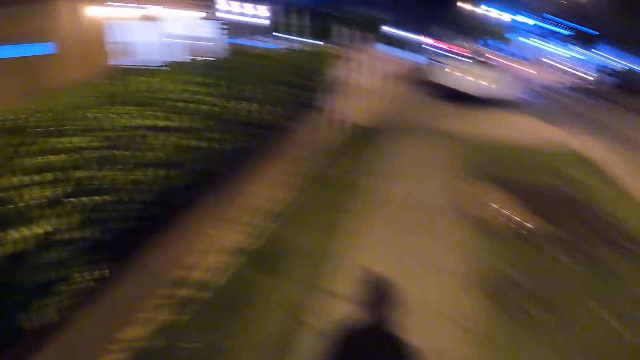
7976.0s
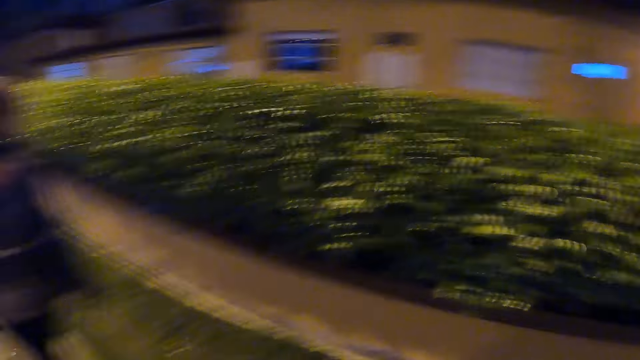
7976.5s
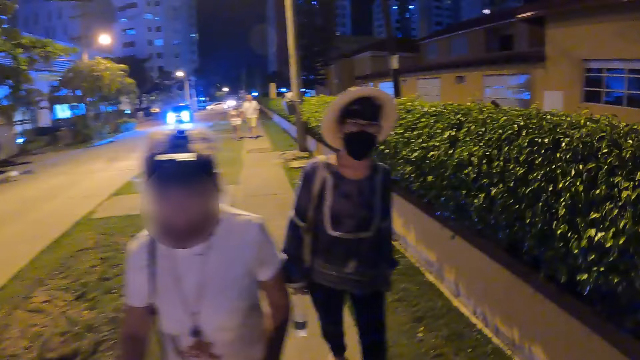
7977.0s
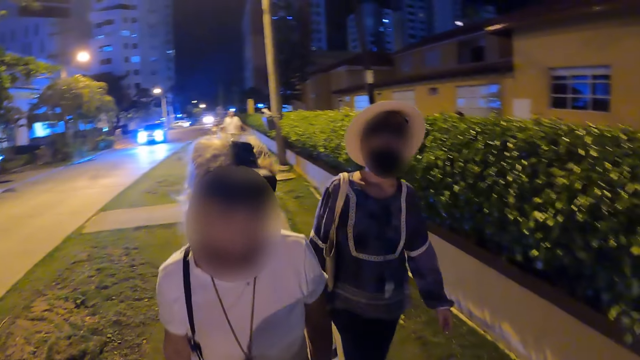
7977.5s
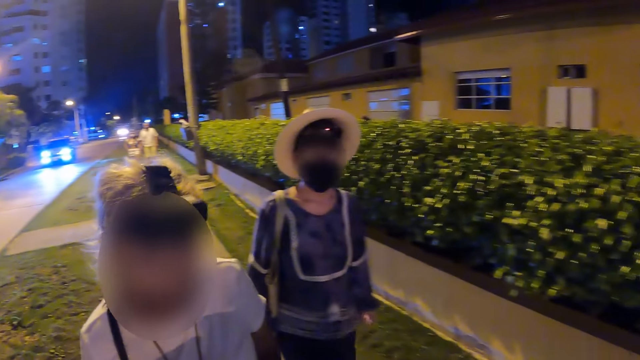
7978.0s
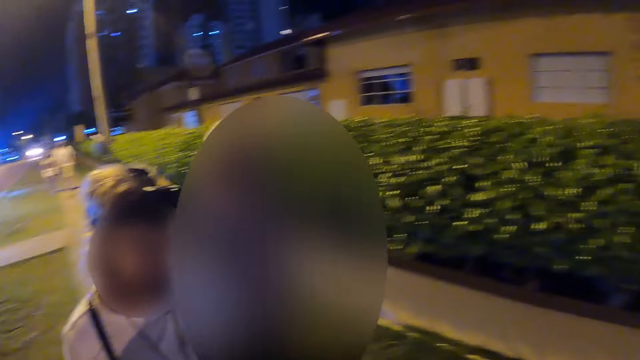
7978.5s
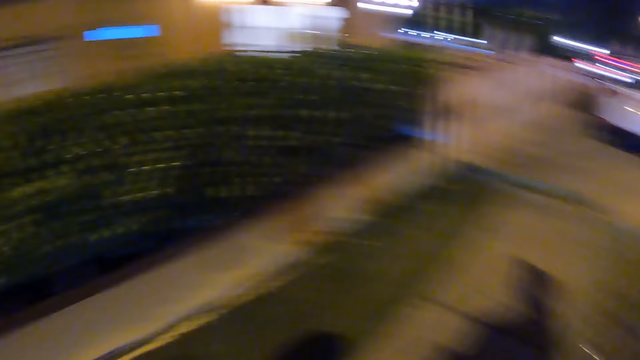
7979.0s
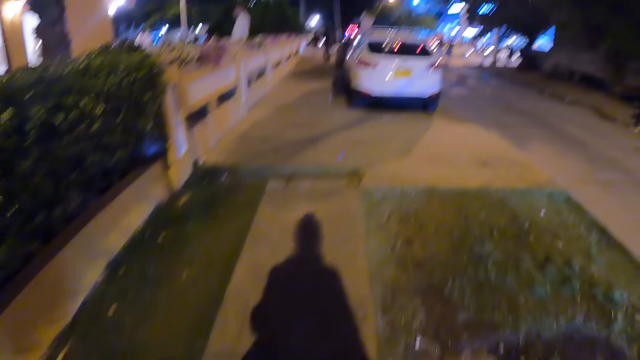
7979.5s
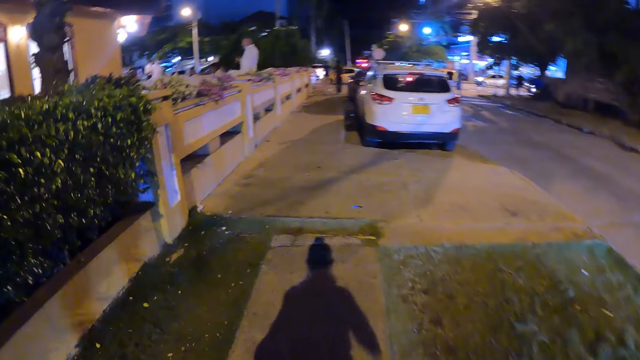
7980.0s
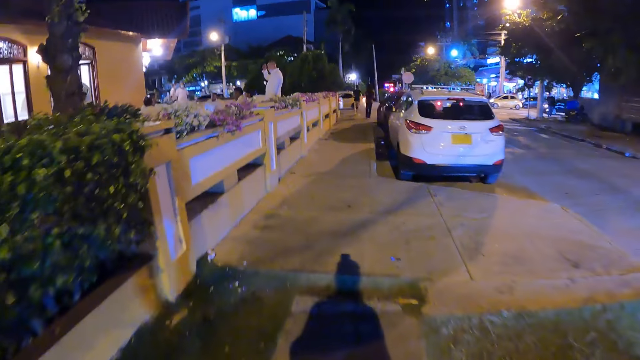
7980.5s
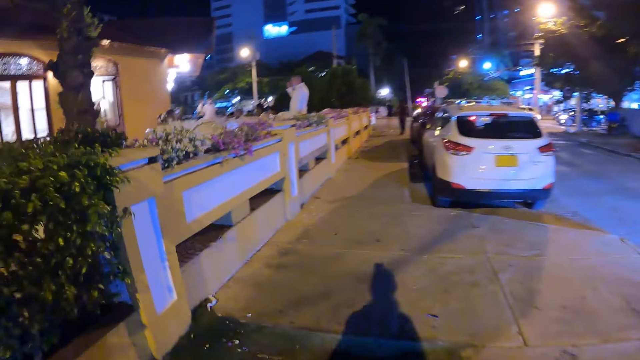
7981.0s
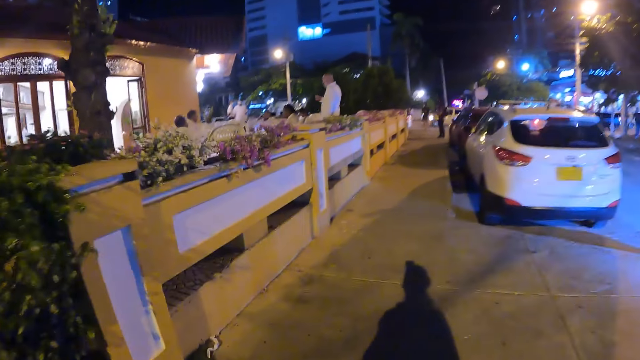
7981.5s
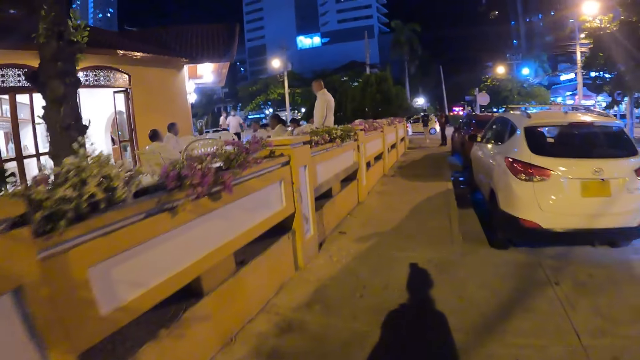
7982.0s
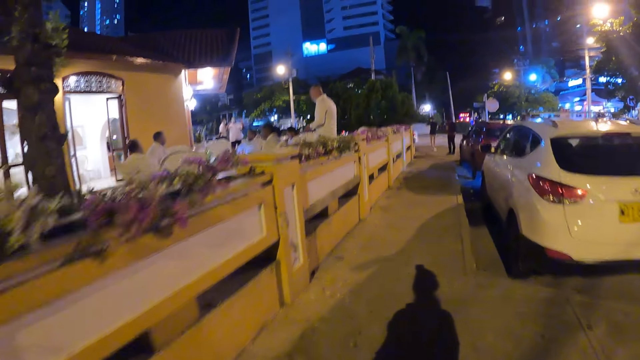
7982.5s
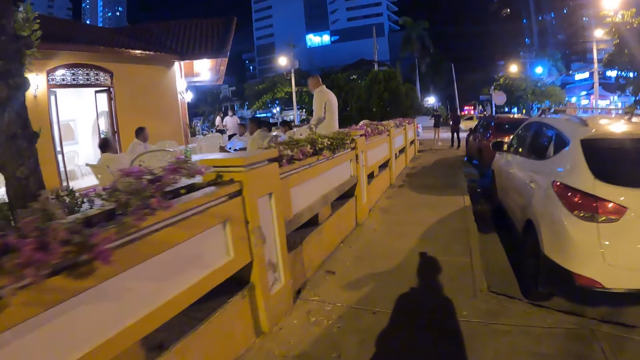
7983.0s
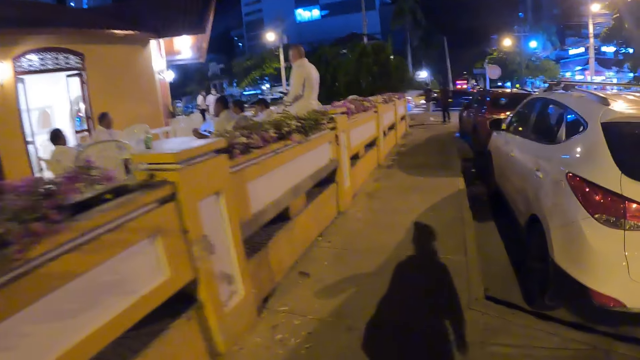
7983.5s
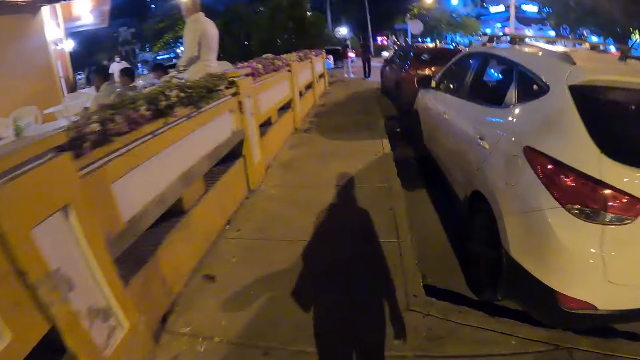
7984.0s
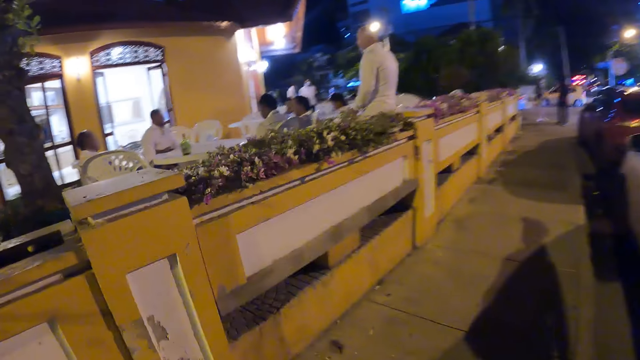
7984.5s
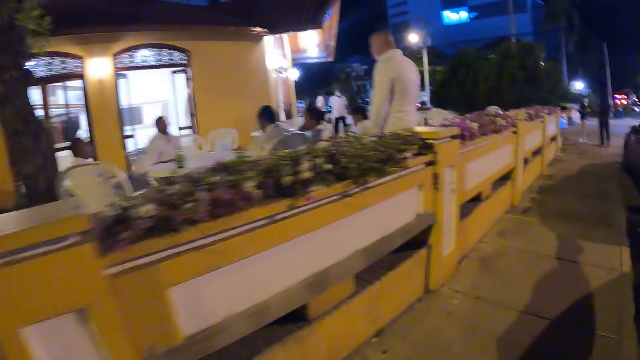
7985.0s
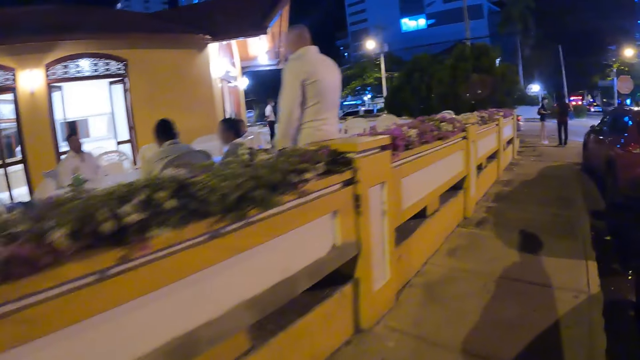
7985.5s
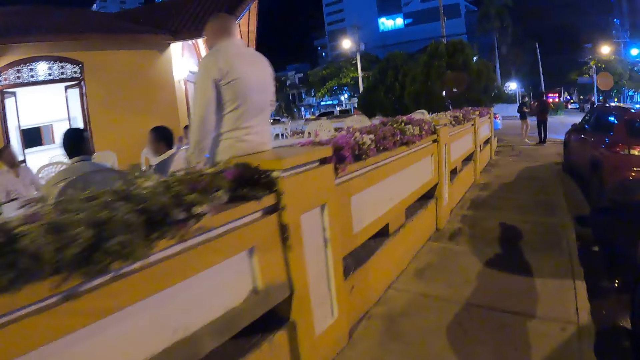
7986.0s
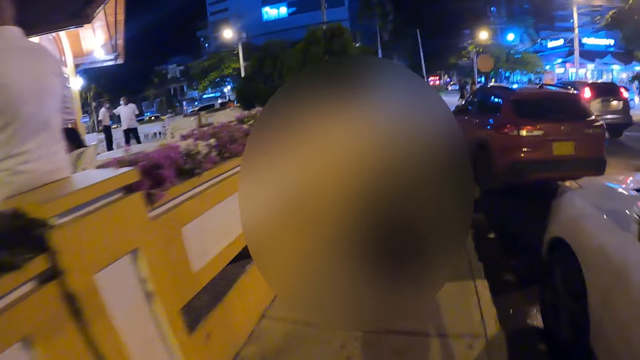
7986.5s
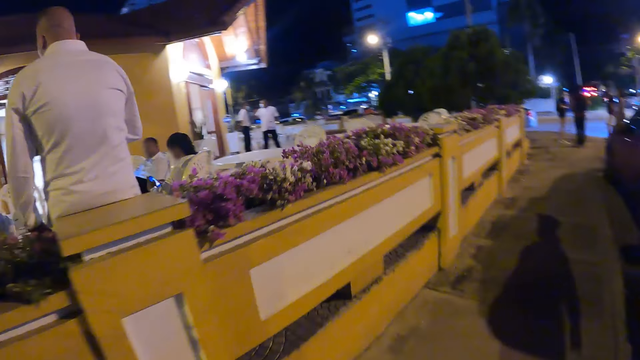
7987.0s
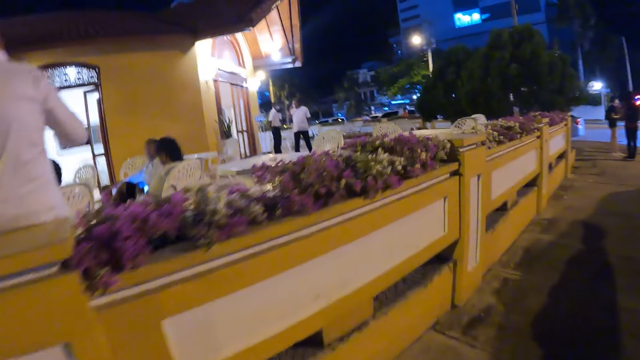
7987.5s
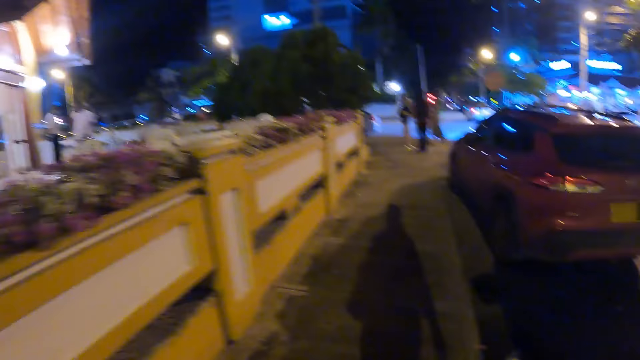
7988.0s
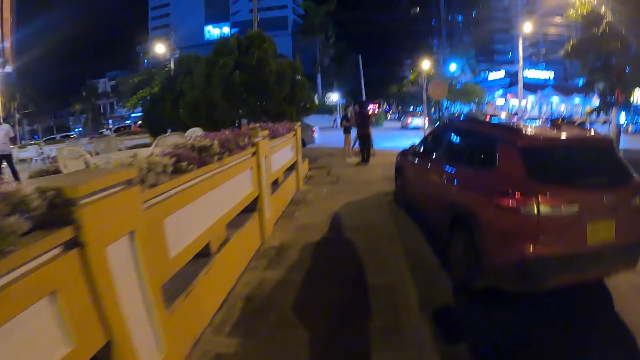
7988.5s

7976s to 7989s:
The camera wearer turns to a lady and another lady. They turn. They walk. They walk past a group of people.

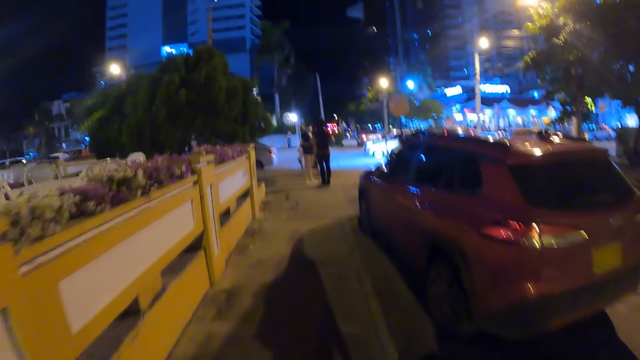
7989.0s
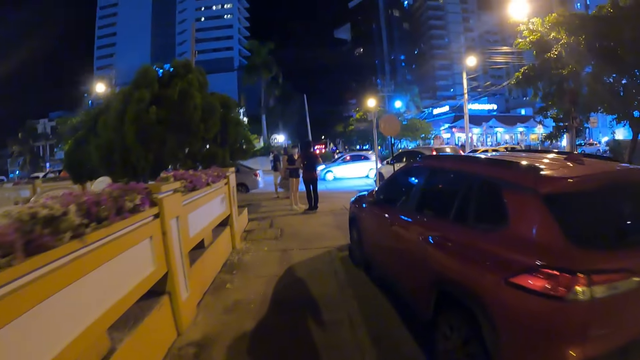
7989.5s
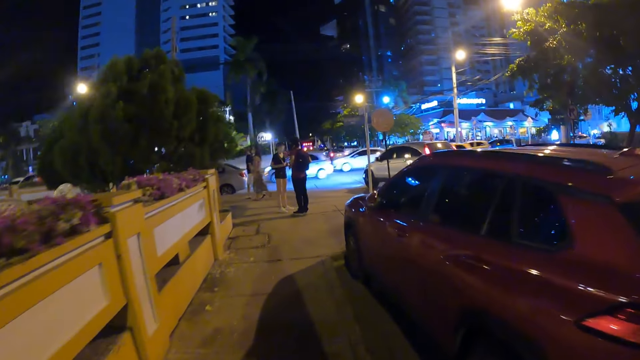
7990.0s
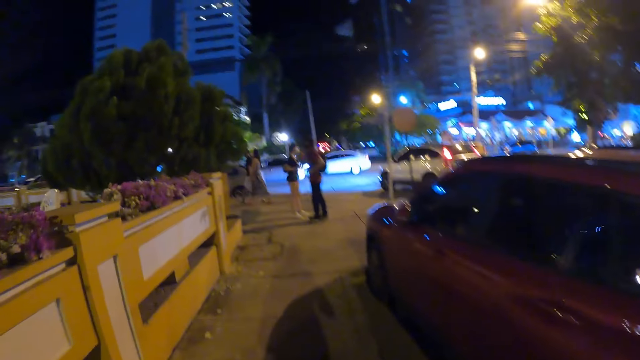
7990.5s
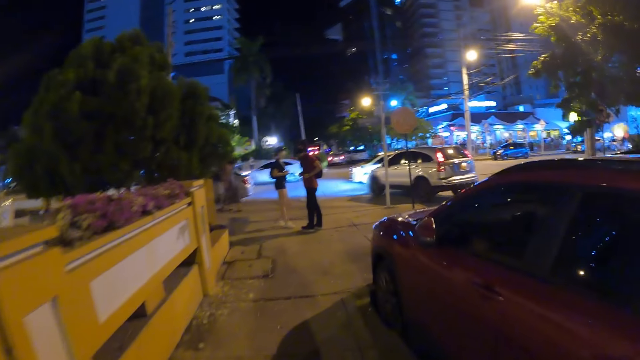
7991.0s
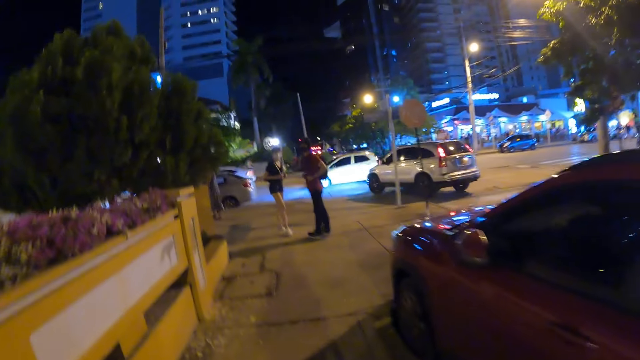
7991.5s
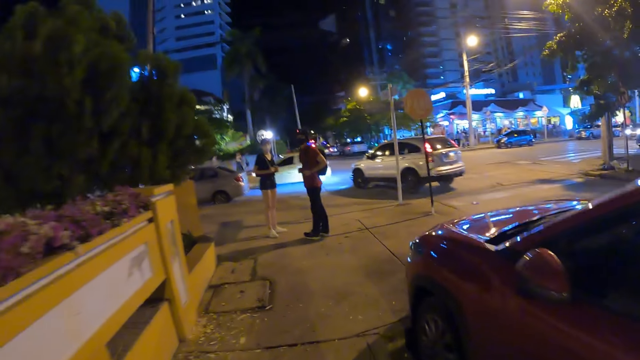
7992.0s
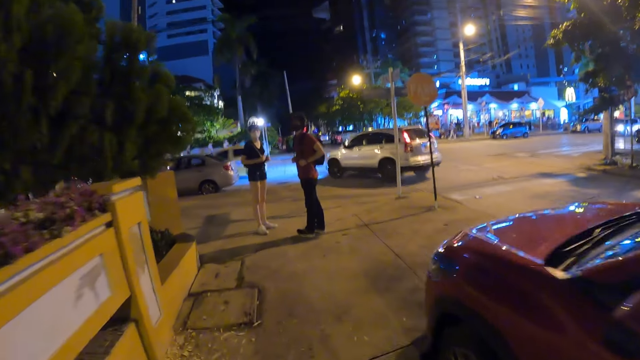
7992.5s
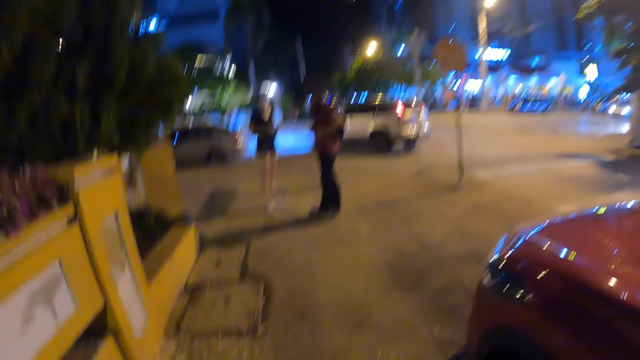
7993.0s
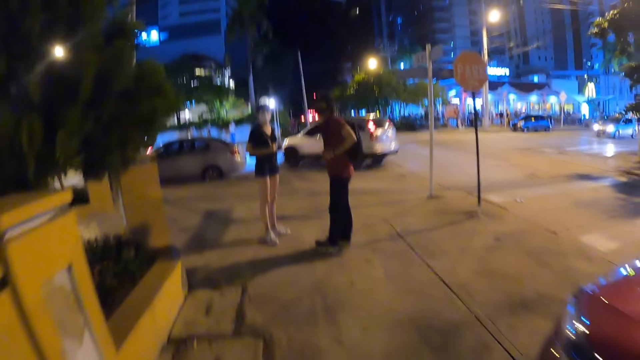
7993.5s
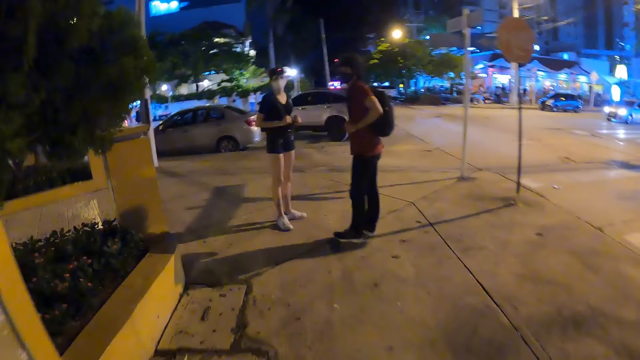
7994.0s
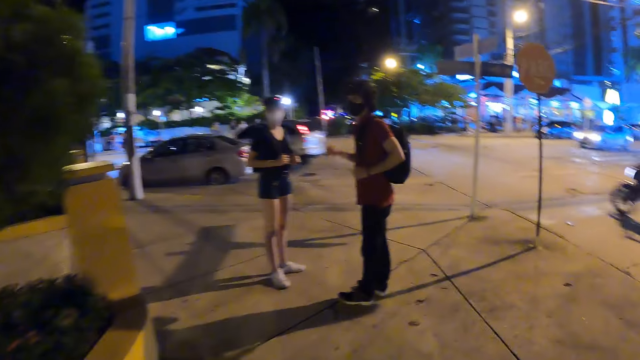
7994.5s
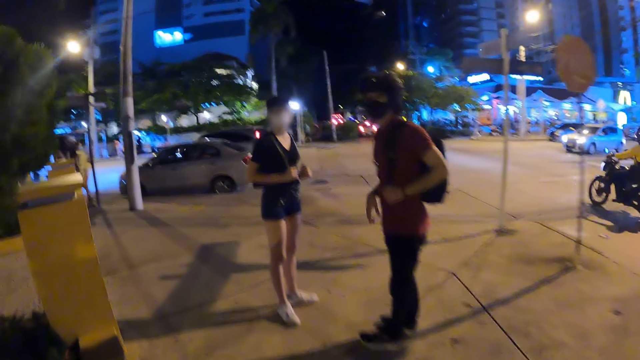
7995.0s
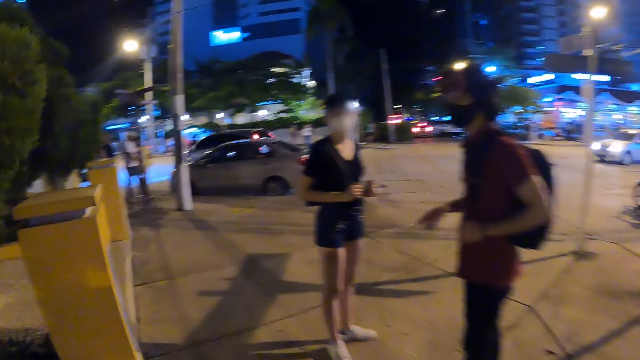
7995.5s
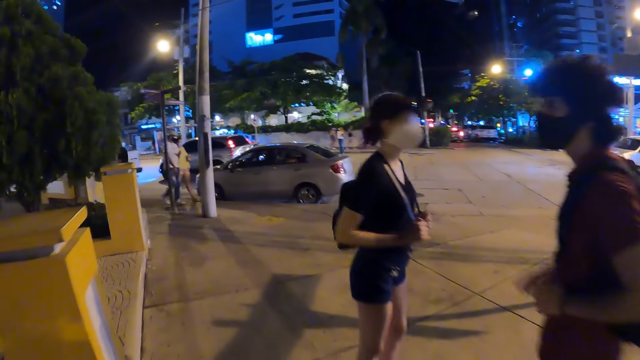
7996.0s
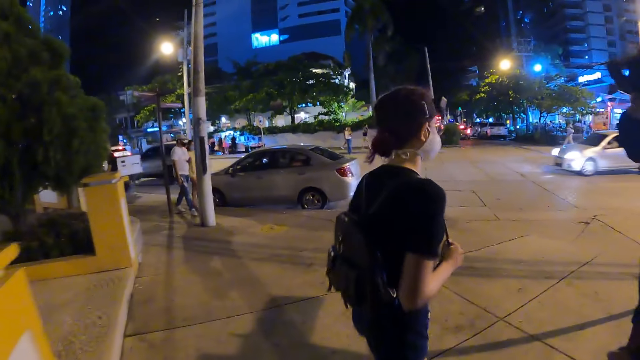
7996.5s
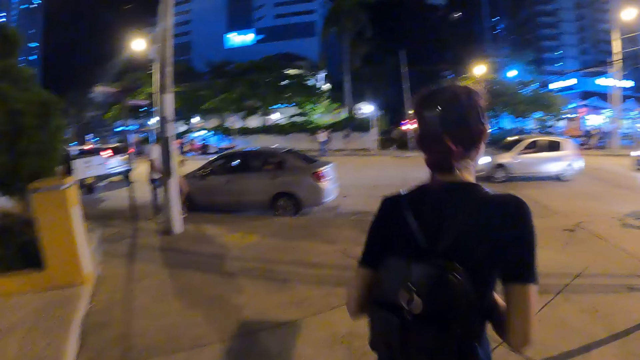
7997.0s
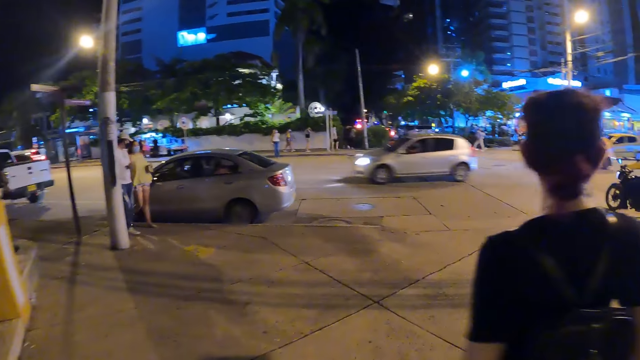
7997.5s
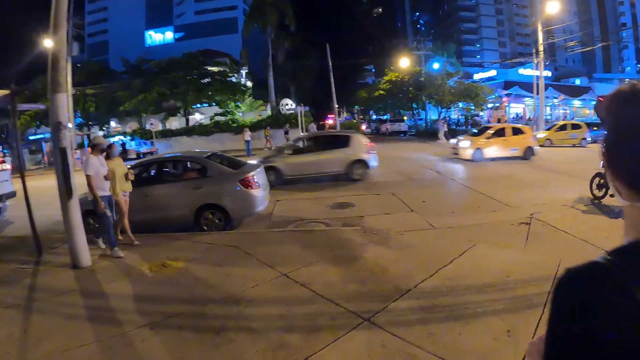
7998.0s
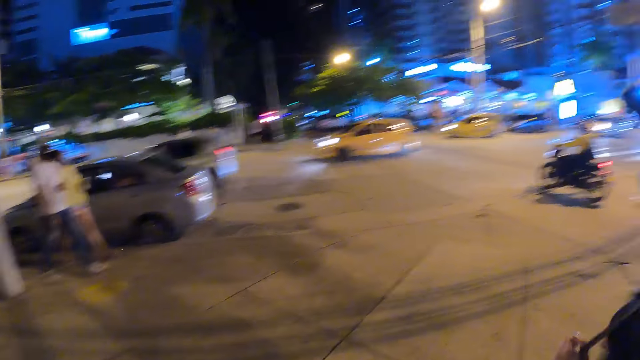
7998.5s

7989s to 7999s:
A man turns to the camera wearer. The camera wearer walks towards the man and a lady. The lady walks.
